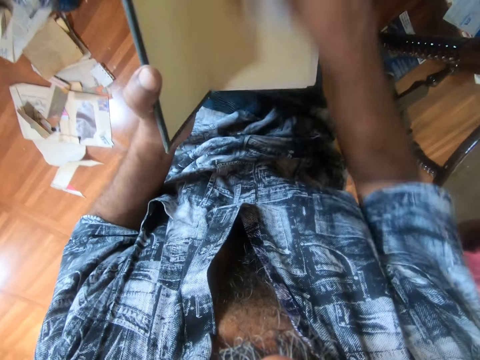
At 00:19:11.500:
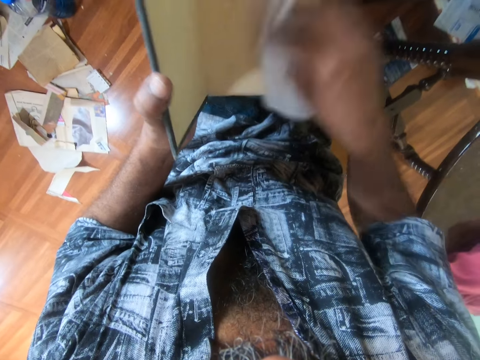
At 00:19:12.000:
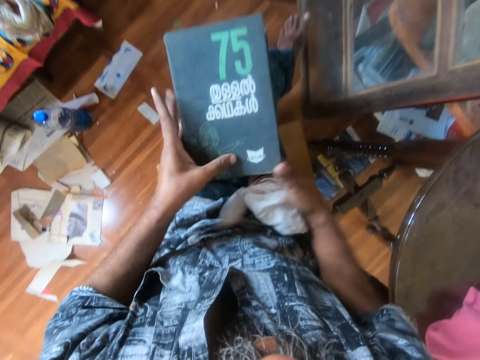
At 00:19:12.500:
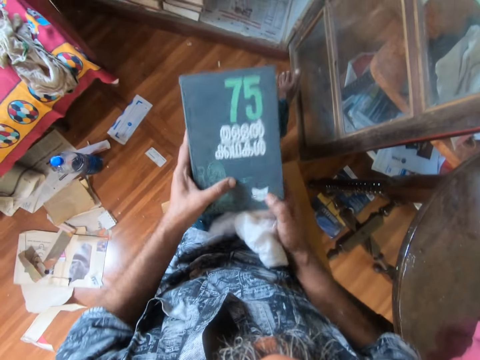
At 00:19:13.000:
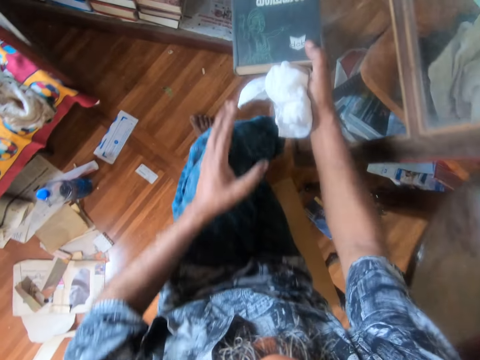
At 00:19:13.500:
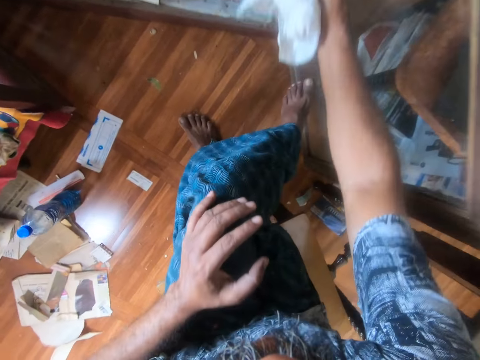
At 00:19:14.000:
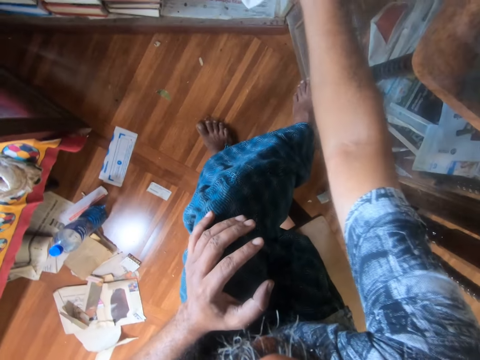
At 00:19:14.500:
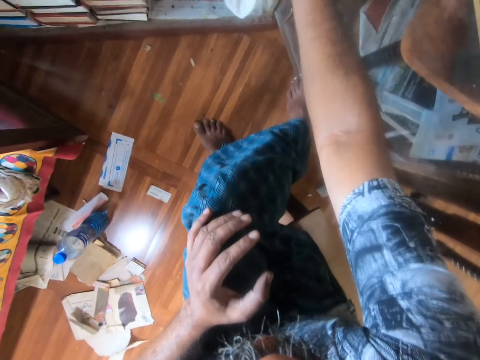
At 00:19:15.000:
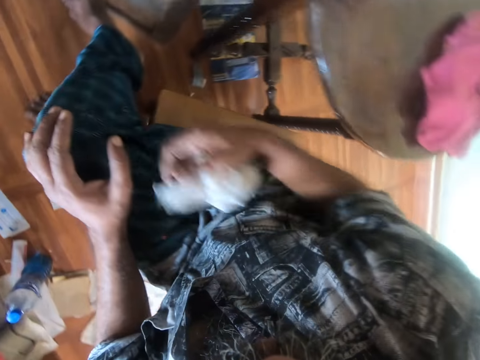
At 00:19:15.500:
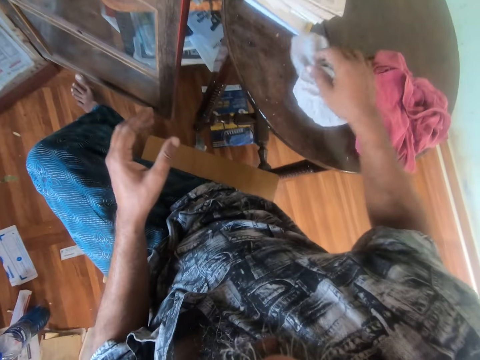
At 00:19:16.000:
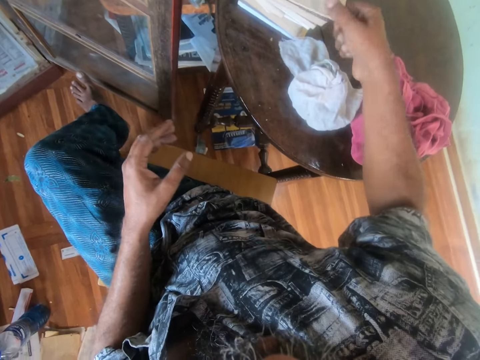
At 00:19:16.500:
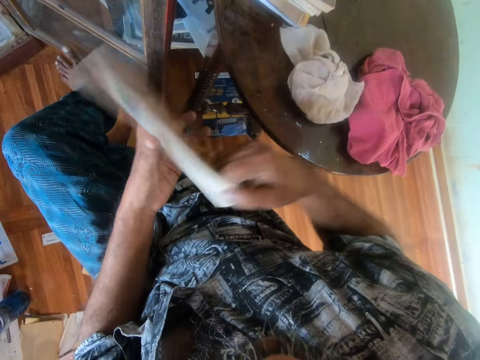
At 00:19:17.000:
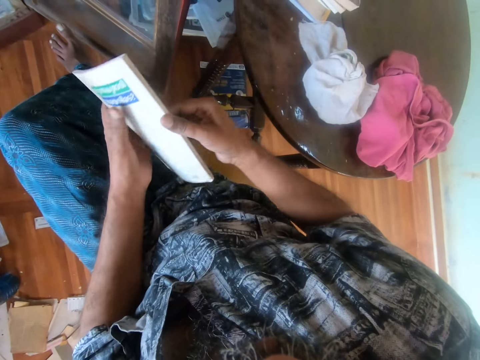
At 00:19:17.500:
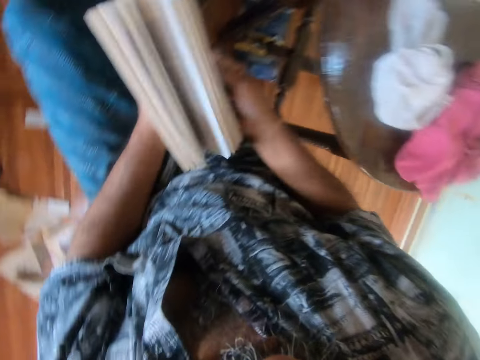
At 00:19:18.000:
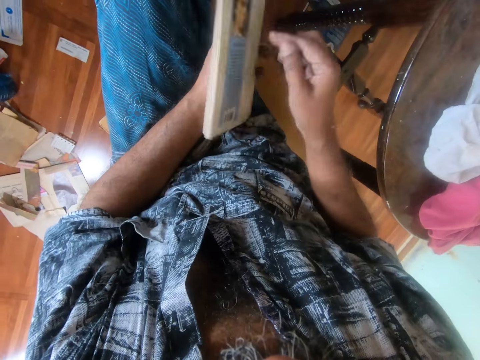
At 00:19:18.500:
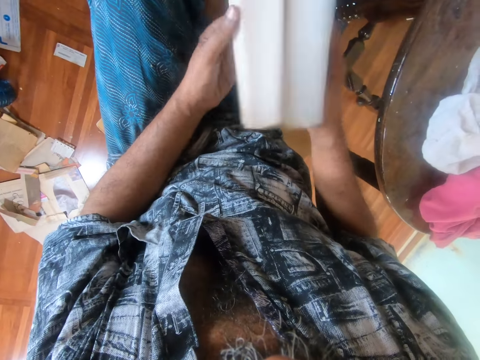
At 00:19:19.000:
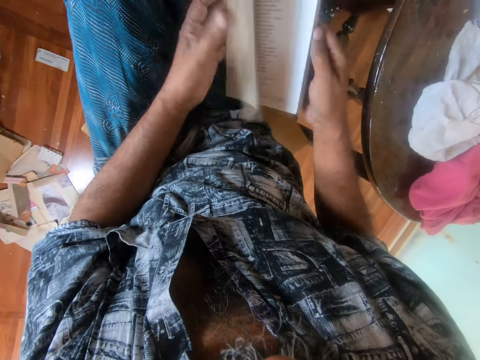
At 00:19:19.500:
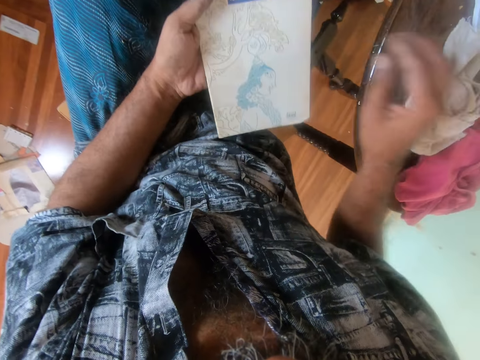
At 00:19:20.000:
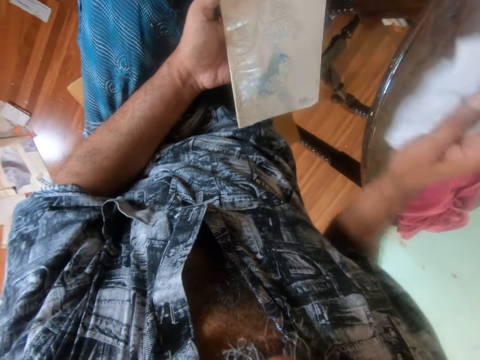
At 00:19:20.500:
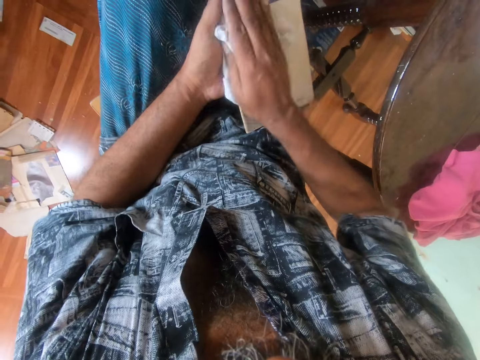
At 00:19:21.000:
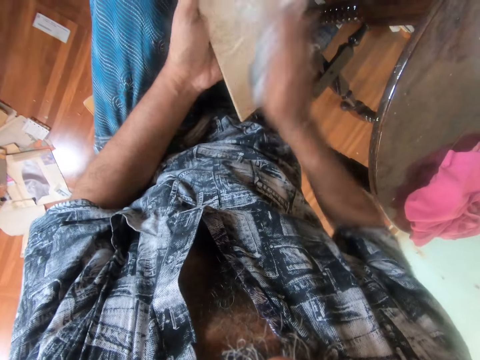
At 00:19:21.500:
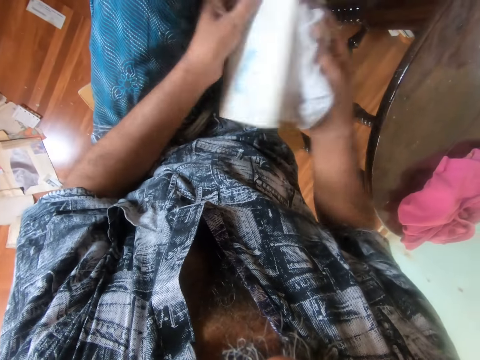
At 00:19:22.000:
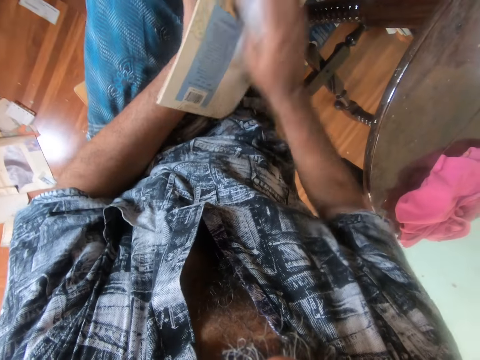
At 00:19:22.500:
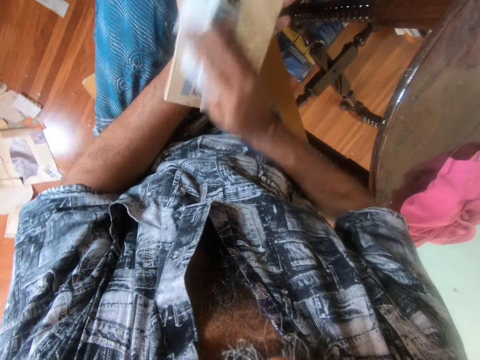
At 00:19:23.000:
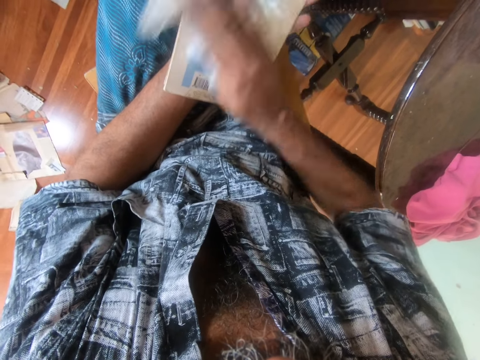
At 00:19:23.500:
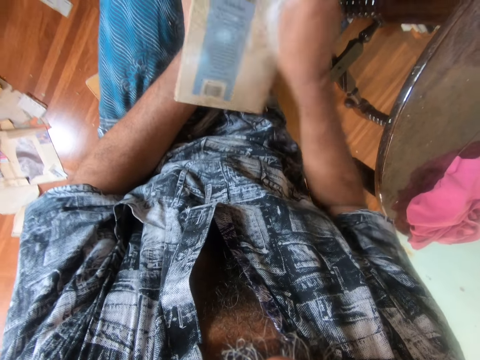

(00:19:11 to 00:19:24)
The camera wearer closes the book. She takes the book to her right hand. She puts the book on a book shelf. She looks around a room. She puts a rag on a table. She picks a book from the table. She puts the book to her left hand. She peruses the pages of the book. She picks the rag from the table. She wipes the back of the book with the rag. She turns the book over. She wipes the back of the book with the rag.

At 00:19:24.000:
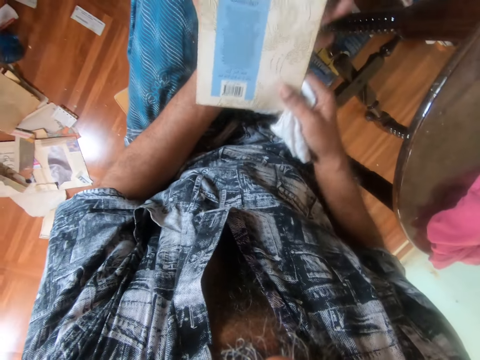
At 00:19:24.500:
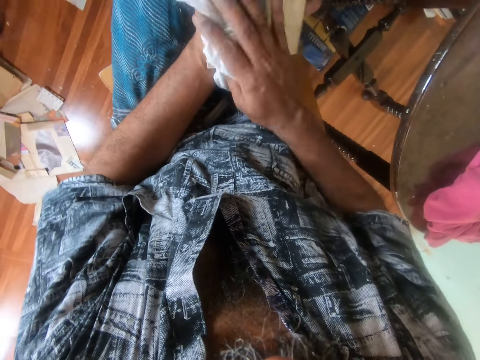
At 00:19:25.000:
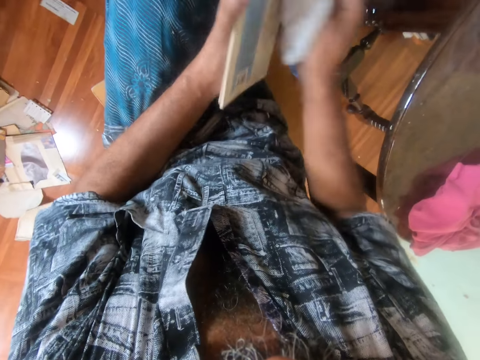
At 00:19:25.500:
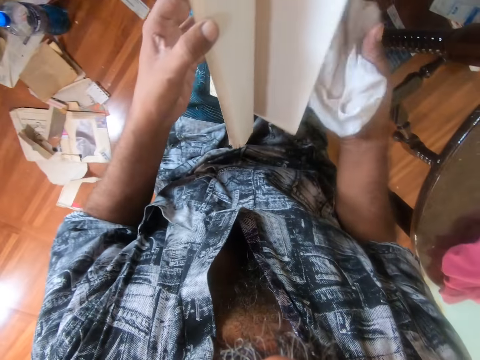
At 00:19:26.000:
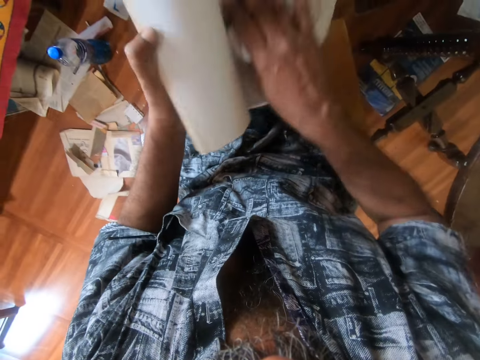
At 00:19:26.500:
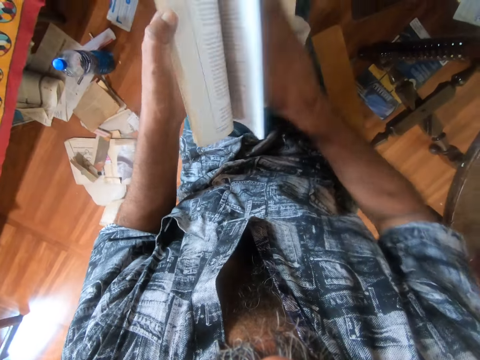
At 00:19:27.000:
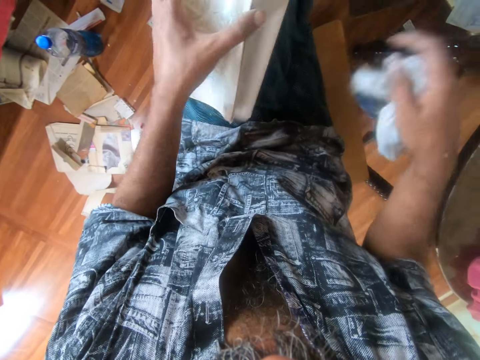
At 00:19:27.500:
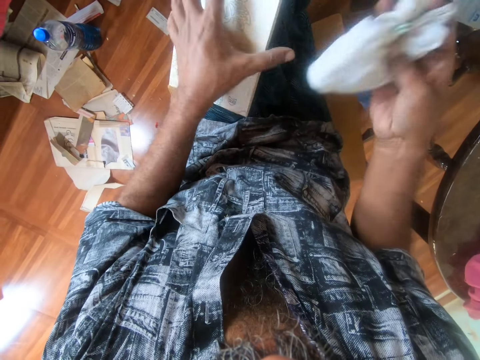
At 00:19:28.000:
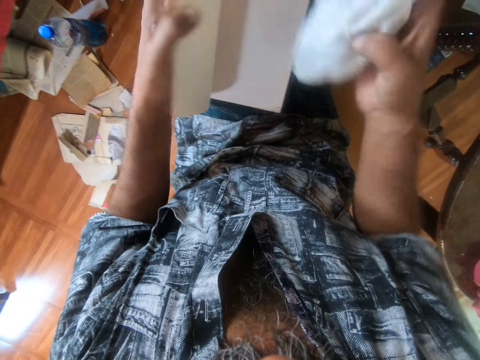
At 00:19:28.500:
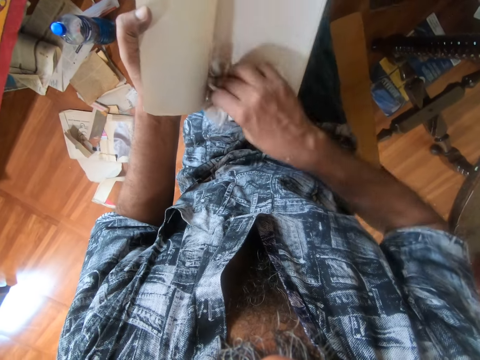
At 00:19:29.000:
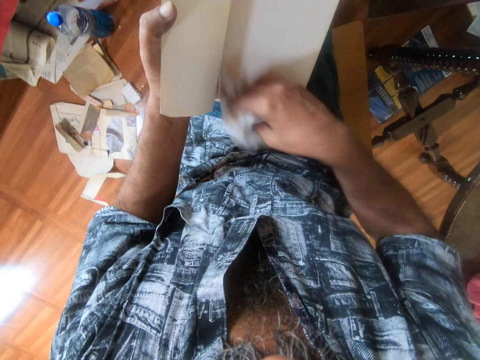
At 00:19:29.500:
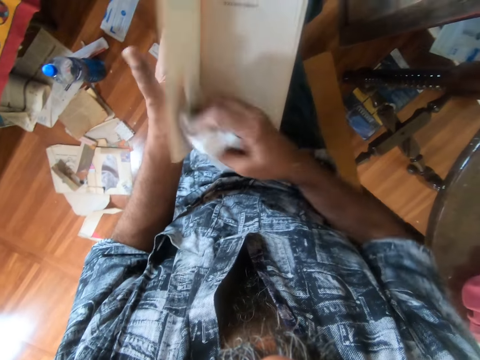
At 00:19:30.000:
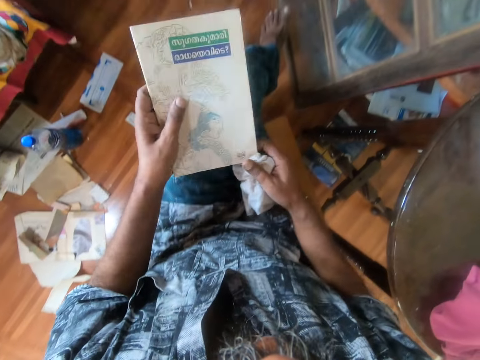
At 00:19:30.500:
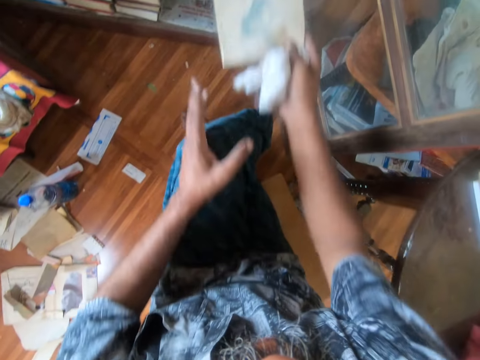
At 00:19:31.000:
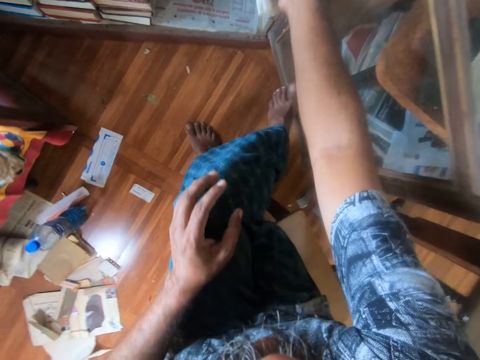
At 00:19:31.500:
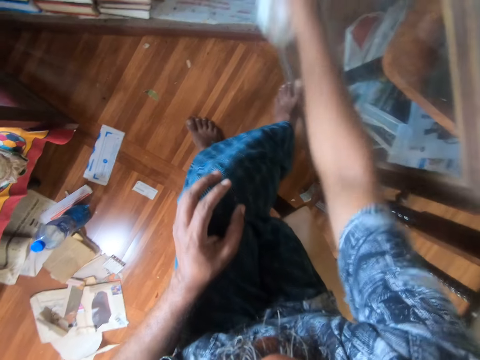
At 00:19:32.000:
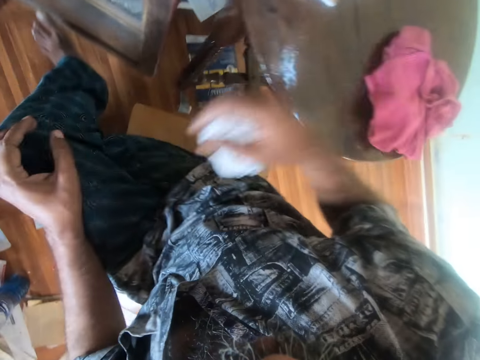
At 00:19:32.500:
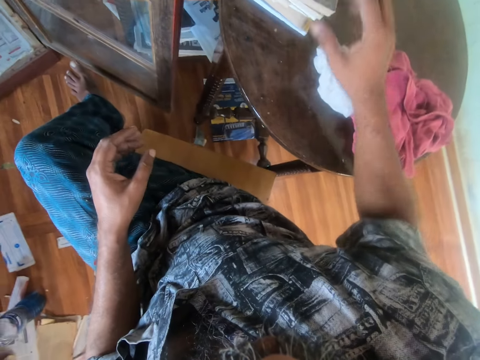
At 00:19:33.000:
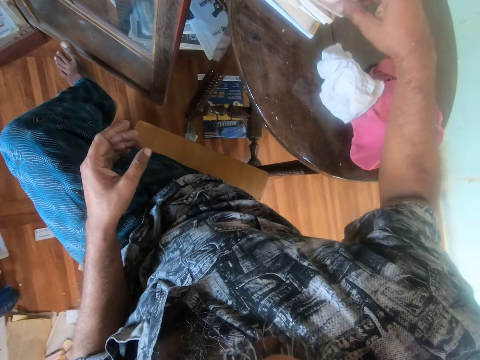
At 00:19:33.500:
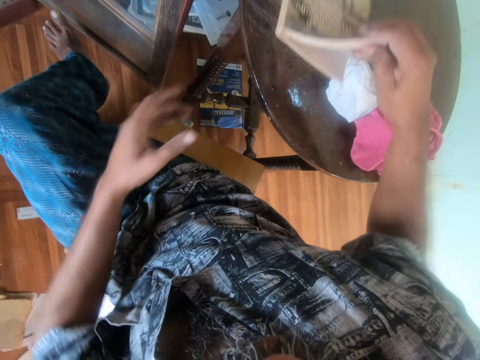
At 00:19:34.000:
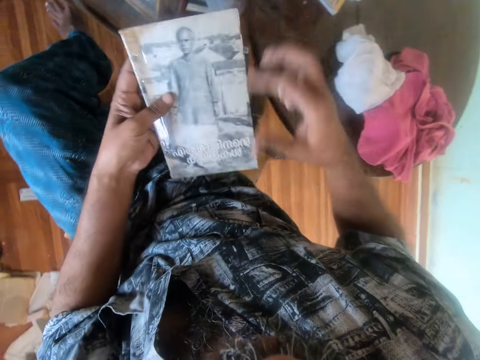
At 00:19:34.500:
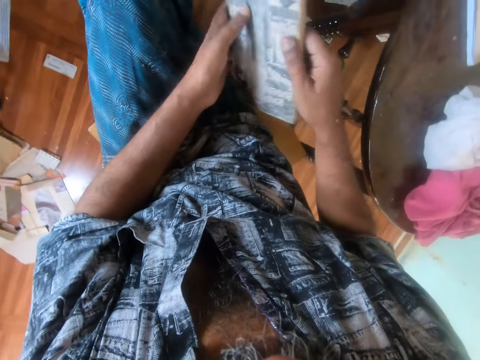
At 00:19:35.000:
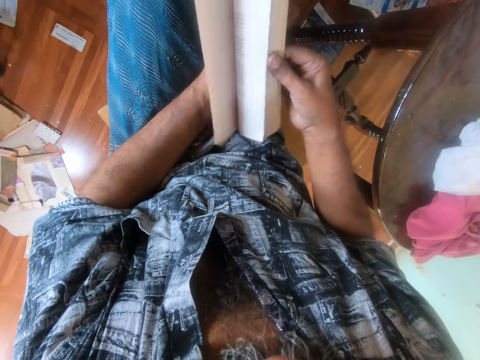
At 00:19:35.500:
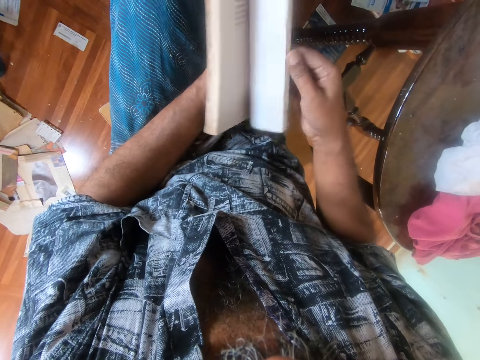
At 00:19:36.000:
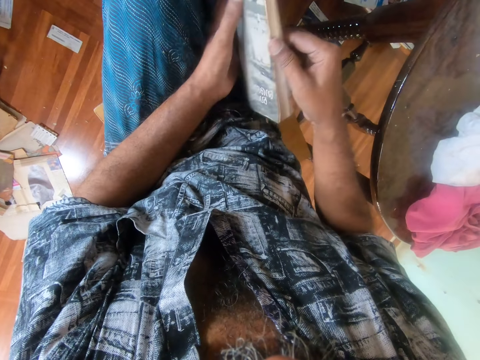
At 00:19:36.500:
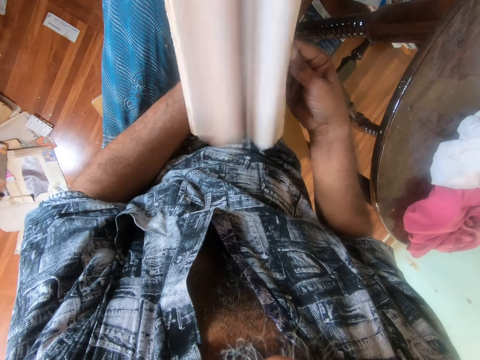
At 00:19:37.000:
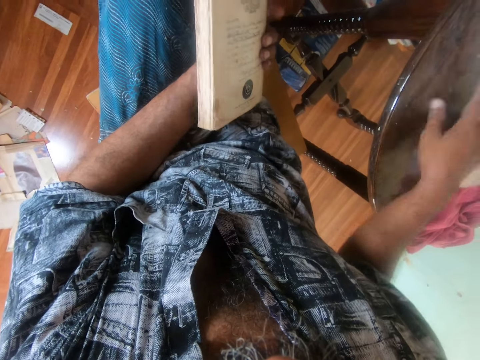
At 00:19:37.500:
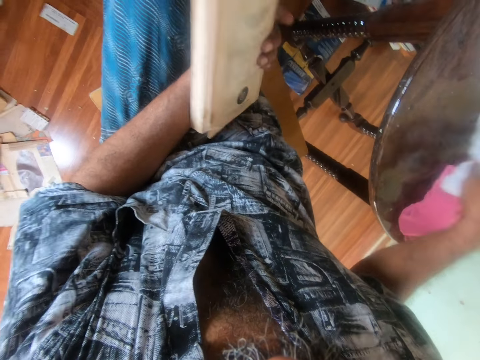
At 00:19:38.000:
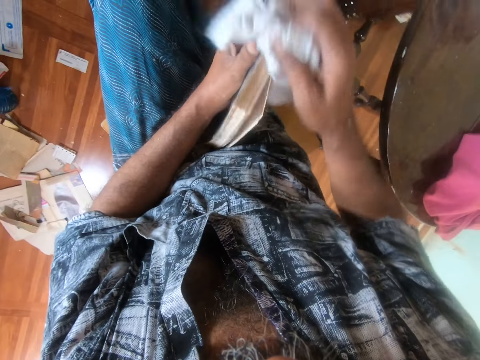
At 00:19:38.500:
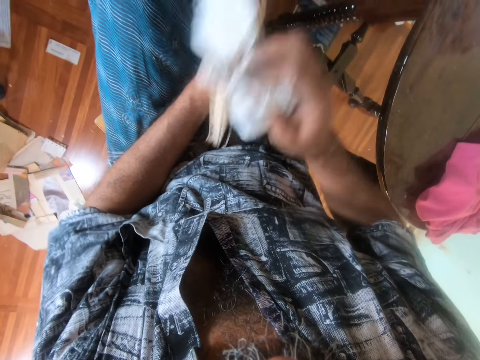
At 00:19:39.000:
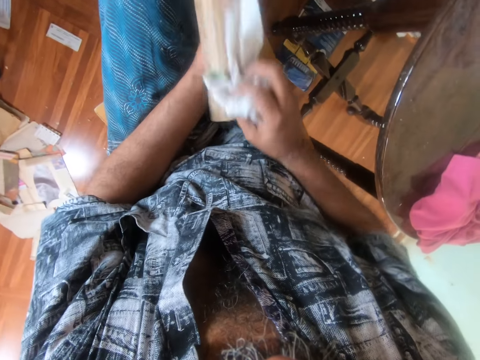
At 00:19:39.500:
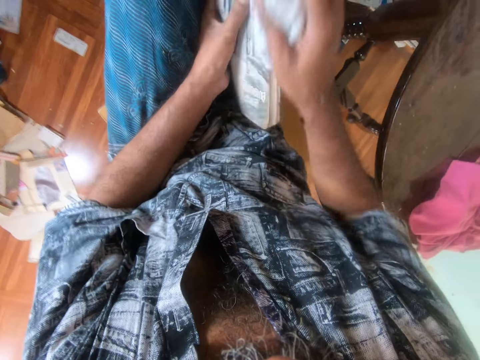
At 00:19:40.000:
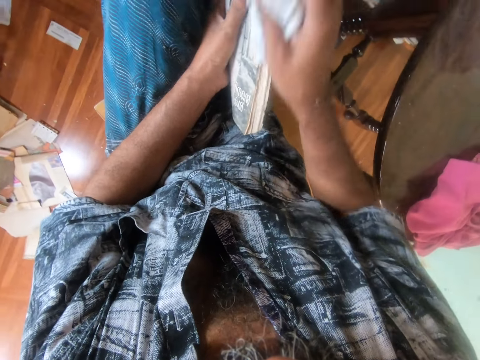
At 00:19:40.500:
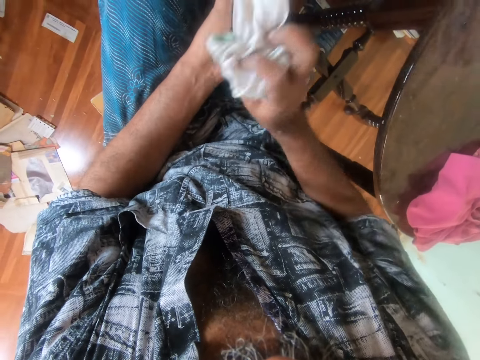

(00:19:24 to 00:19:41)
The camera wearer sets a book in her hands. She wipes the back of the book with a rag. She opens the book. She wipes the inside of the book with the rag. She peruses the book pages. She opens the book. She wipes the inside of the book with the rag. She closes the book. She exchanges the book to her left hand. She places the book on a book shelf. She looks around a room. She drops the rag on a table. She picks a book from the table. She takes the book to her left hand. She holds the book with both hands. She peruses the pages of the book. She opens the book pages. She picks the rag from the table. She wipes the back of the book with the rag.
